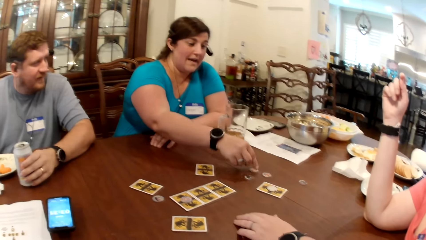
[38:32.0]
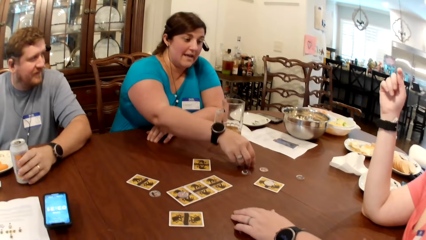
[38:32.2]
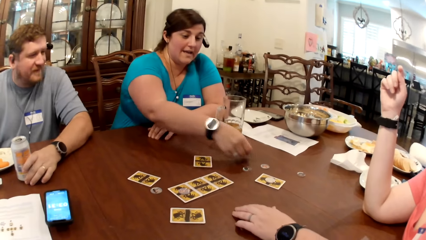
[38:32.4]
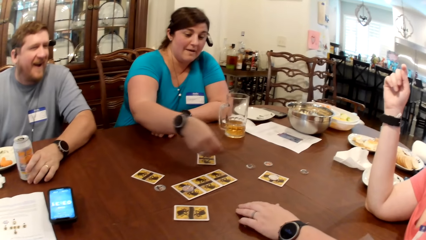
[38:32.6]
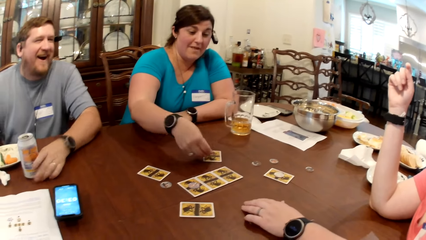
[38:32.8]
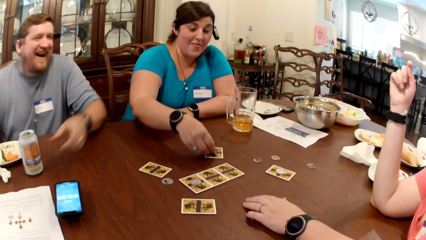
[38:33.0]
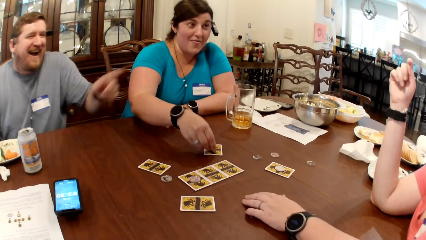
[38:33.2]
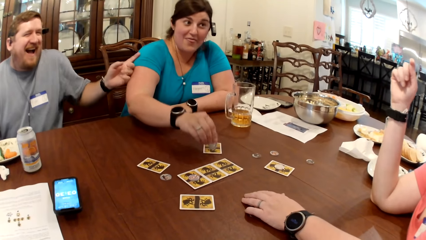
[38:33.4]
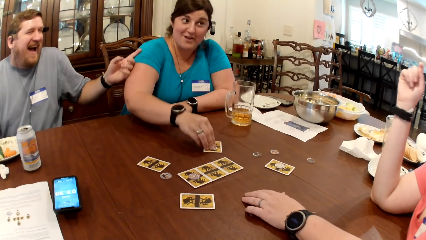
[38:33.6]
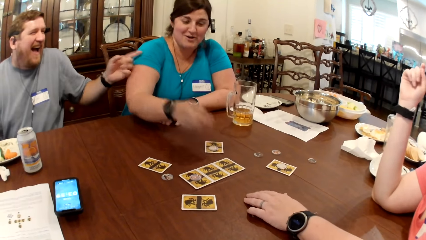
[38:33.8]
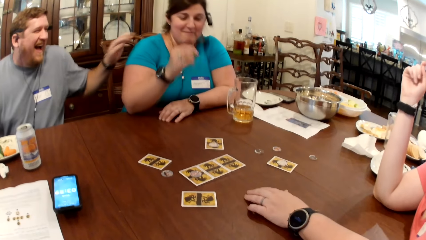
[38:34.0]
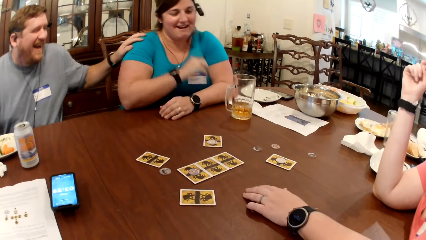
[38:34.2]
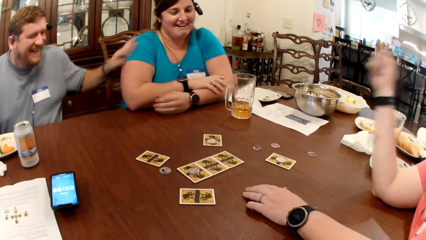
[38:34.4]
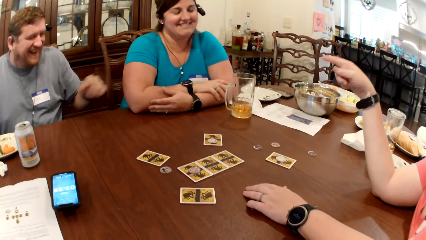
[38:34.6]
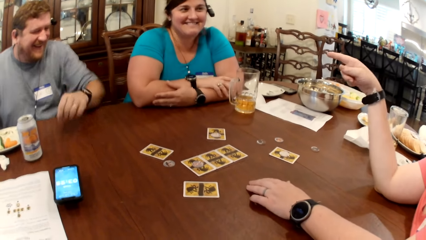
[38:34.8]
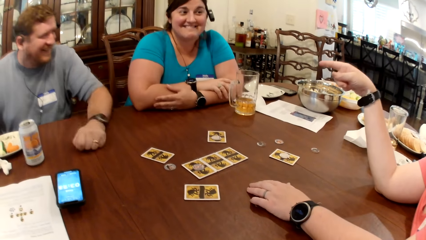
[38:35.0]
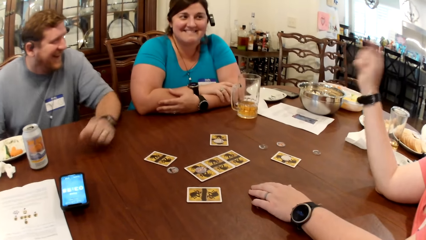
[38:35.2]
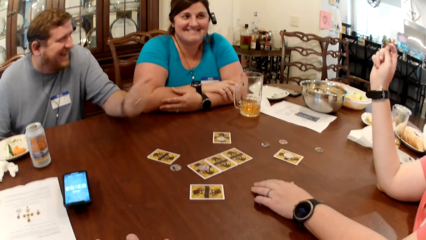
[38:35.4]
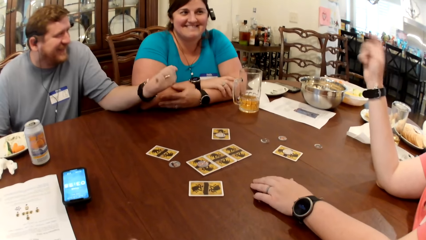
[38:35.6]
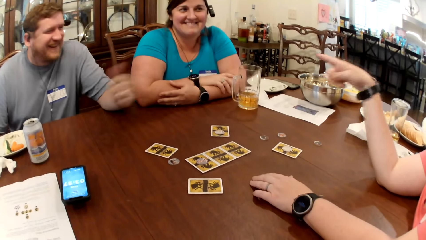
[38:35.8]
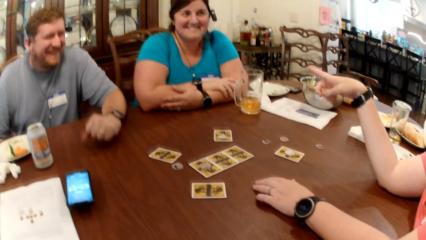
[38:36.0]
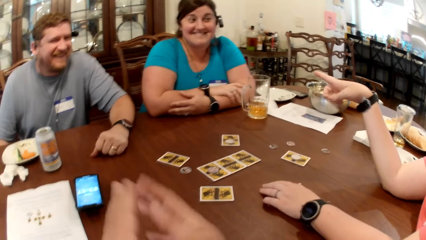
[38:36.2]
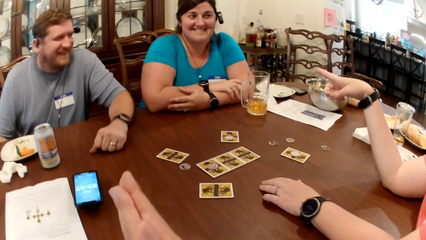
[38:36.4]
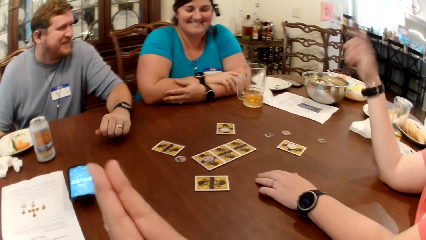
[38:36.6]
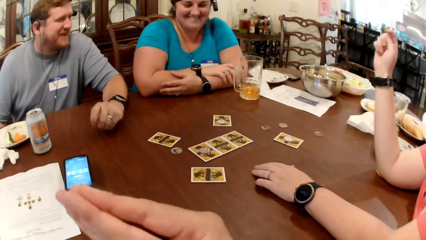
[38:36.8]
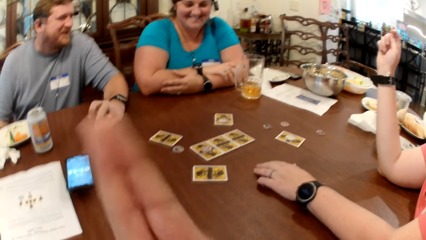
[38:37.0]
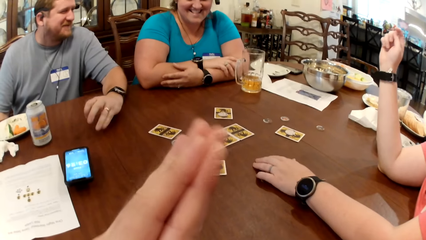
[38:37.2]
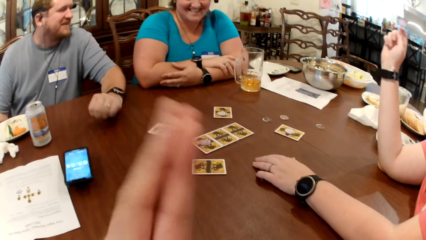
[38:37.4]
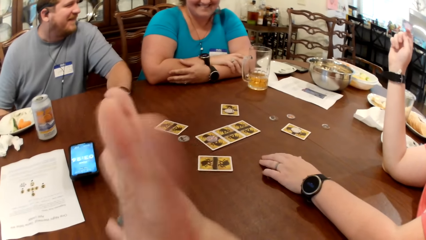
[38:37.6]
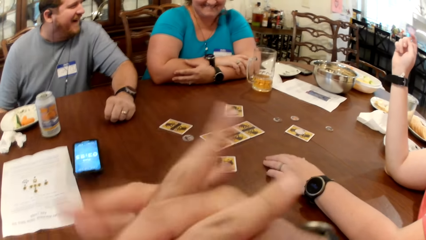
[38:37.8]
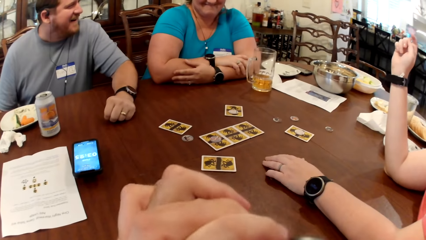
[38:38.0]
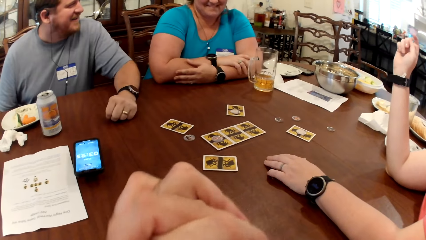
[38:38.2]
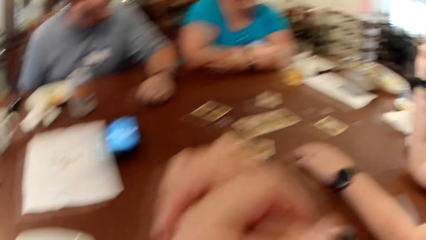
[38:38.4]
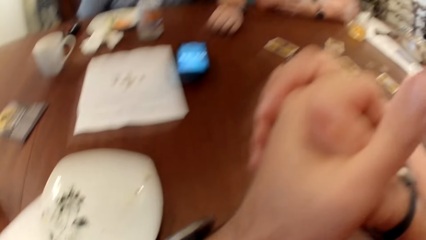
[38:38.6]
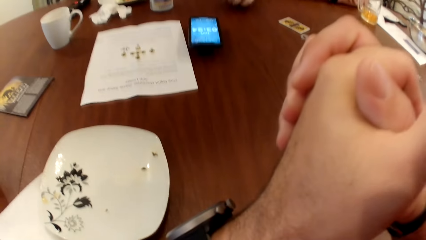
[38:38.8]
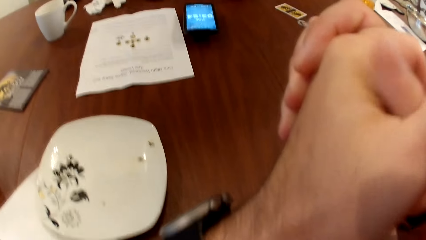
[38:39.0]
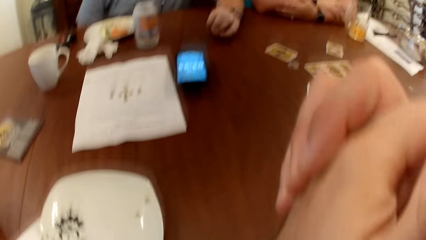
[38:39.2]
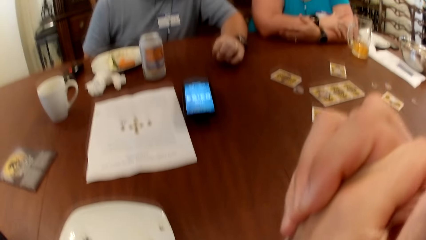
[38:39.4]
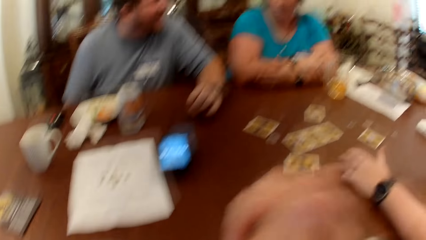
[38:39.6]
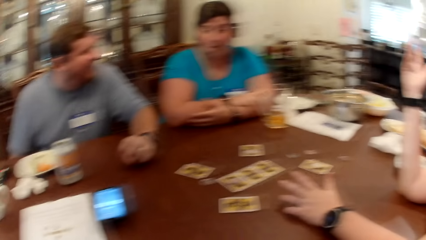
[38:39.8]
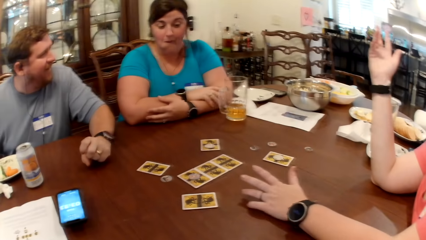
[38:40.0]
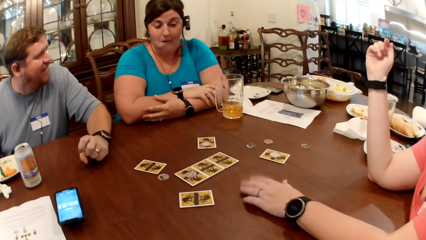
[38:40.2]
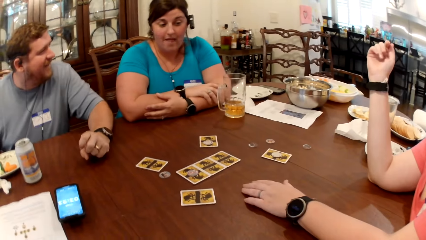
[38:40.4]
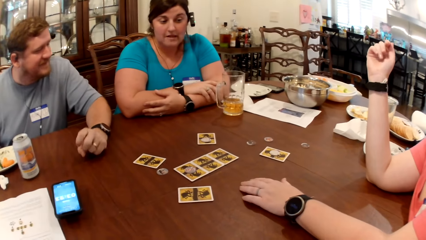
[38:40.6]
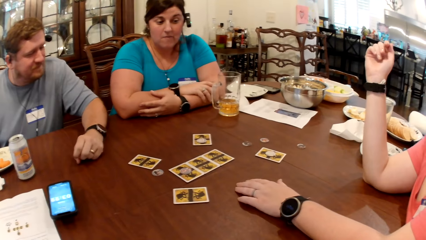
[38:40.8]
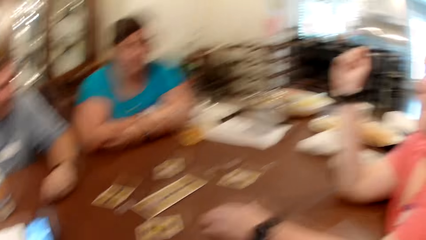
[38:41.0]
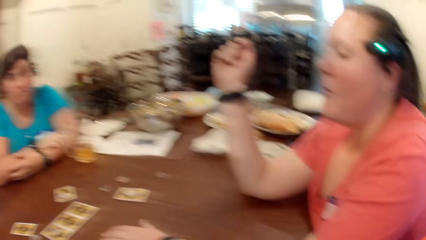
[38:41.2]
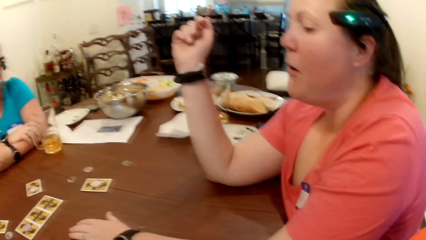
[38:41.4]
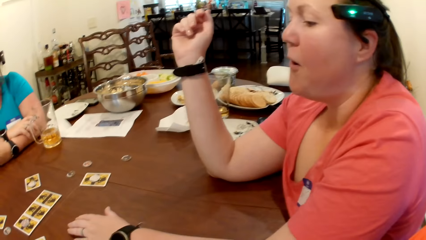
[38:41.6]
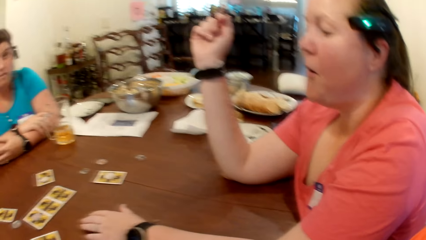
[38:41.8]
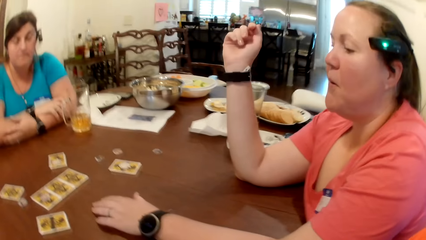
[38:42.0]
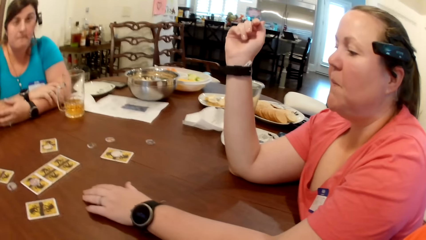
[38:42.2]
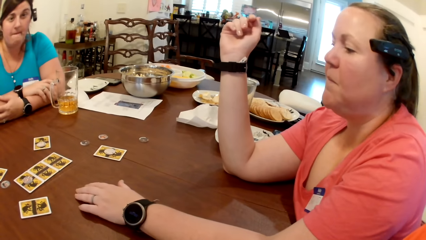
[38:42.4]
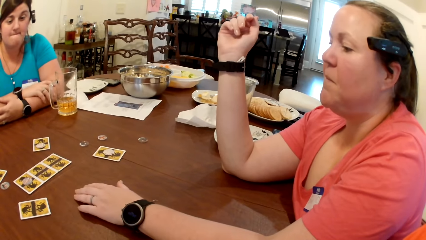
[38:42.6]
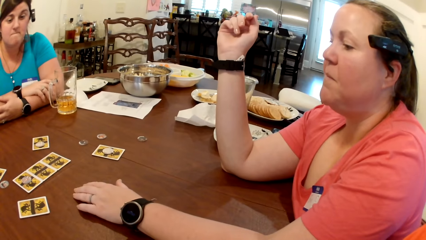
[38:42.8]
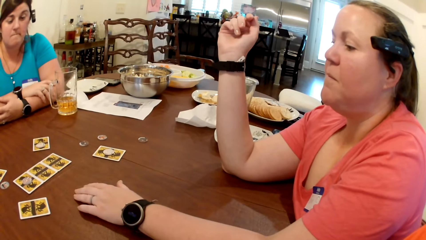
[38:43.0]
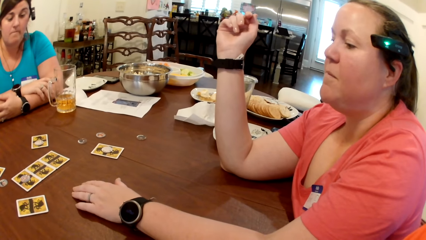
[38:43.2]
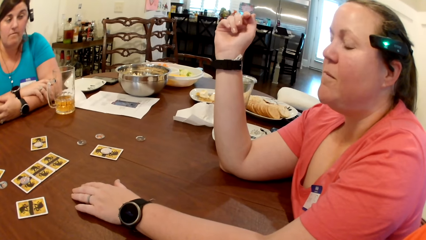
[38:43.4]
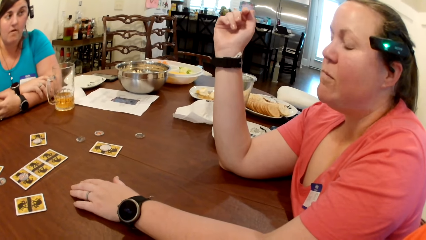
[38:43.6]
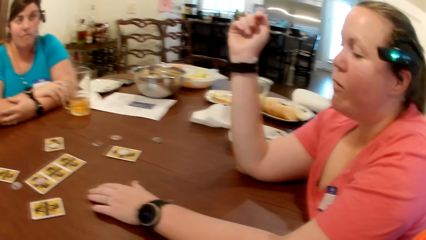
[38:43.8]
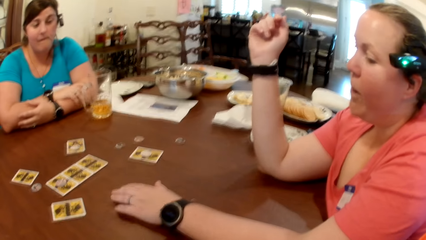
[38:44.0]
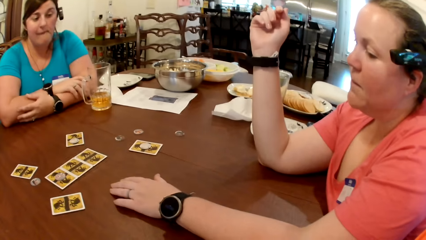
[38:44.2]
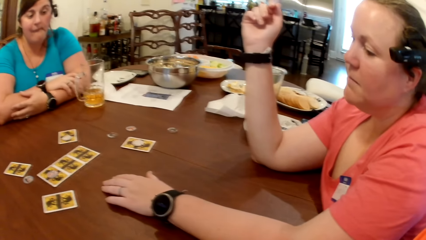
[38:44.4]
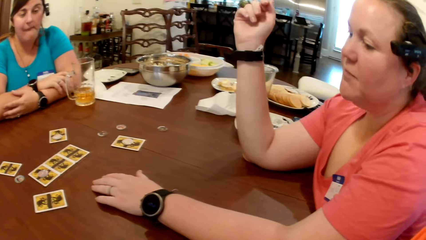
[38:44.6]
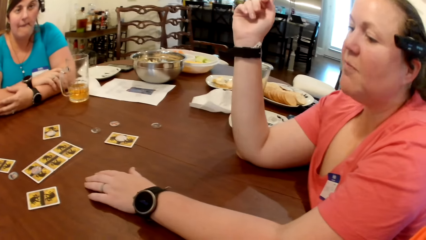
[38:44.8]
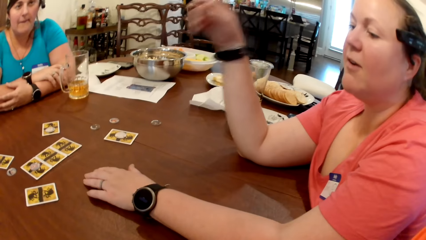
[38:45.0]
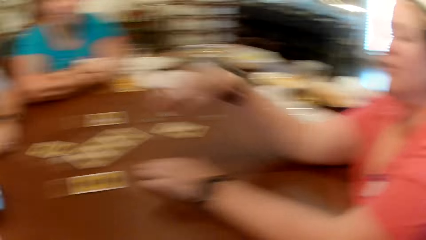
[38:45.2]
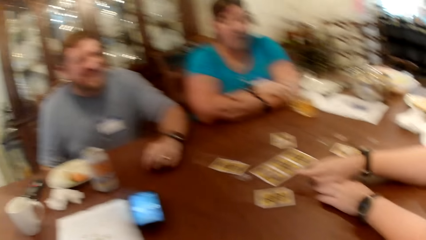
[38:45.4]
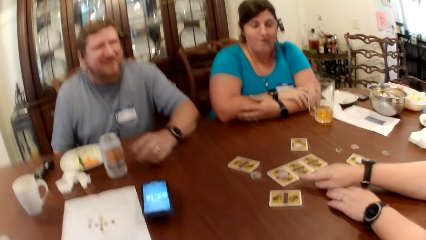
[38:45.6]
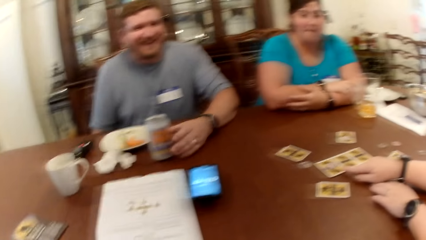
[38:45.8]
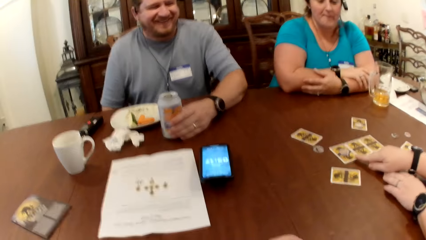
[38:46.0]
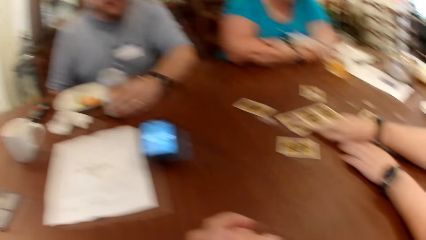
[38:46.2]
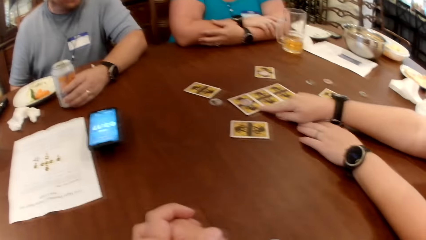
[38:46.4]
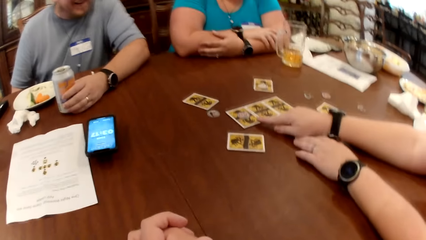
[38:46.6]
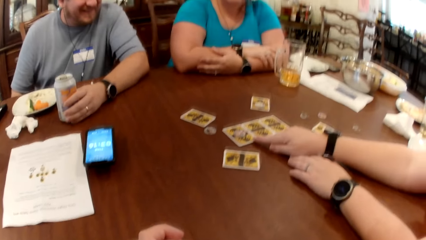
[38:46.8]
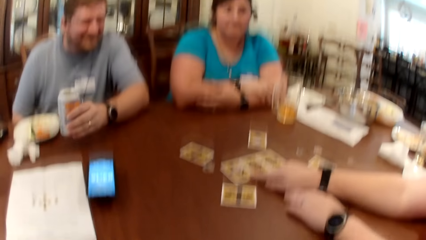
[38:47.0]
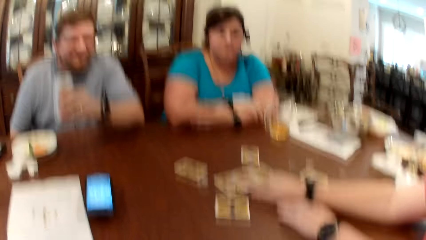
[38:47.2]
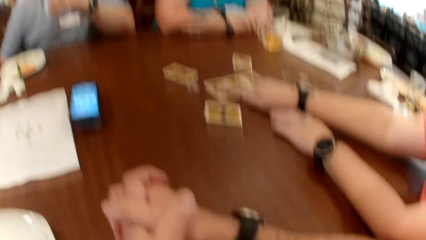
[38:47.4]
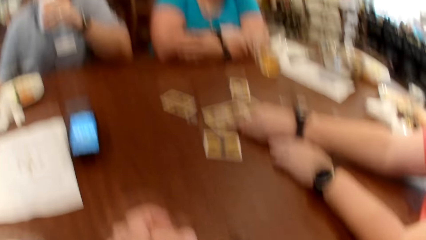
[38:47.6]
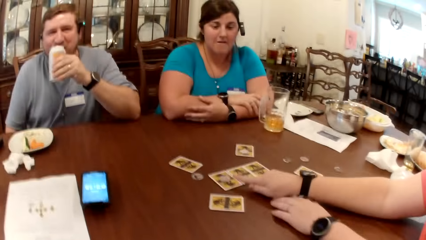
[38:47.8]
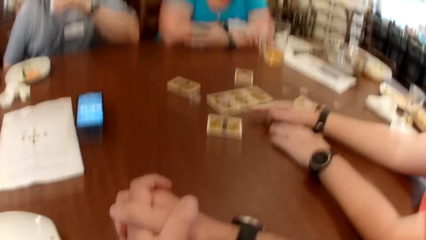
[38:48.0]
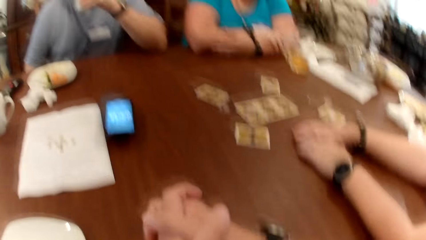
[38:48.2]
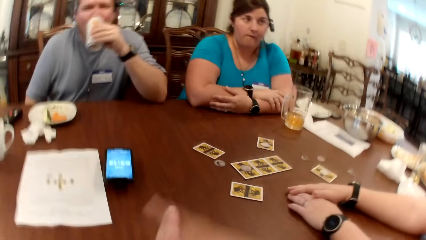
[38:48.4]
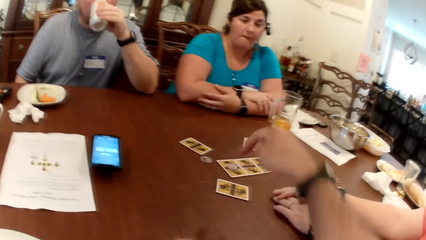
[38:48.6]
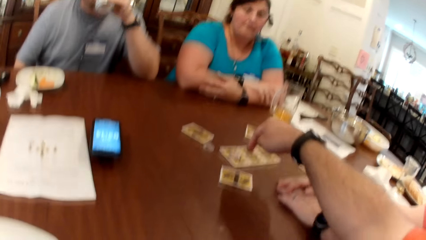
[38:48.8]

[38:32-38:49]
A woman picks up the chip from the table with her right hand. She drops the chip in her right hand on the card on the table. A man touches the woman with his left hand. The camera wearer gestures over the table with both hands. The man picks up the can of drink from the table with his left hand. He drinks from the can in his left hand.
